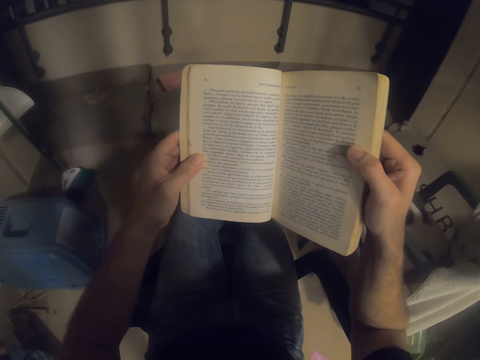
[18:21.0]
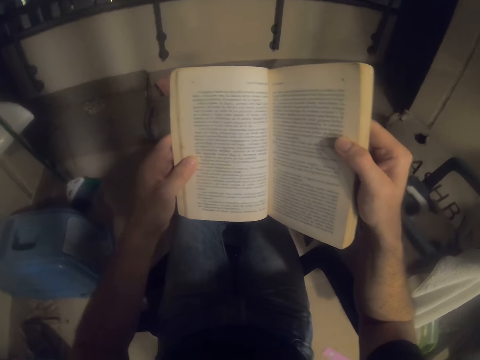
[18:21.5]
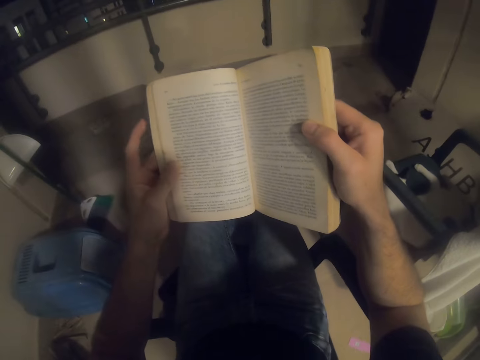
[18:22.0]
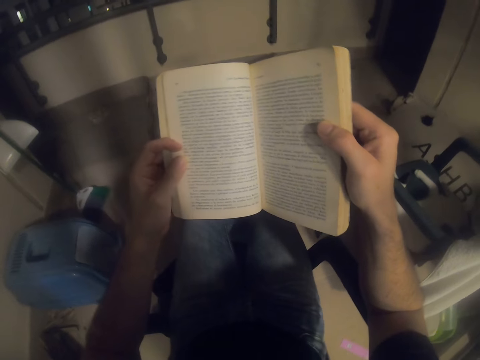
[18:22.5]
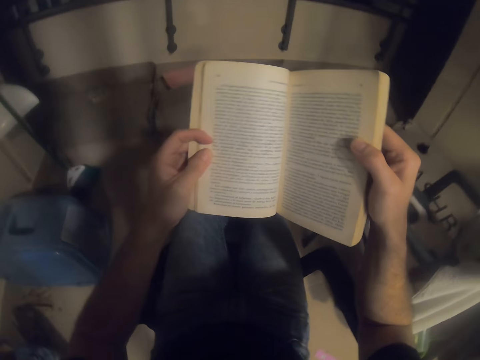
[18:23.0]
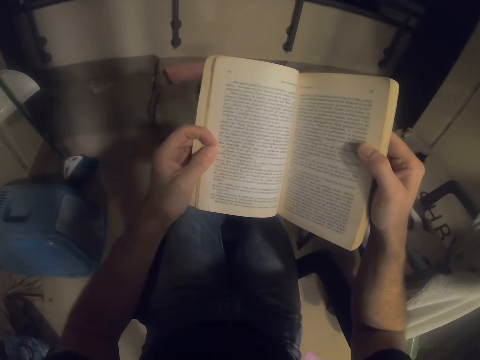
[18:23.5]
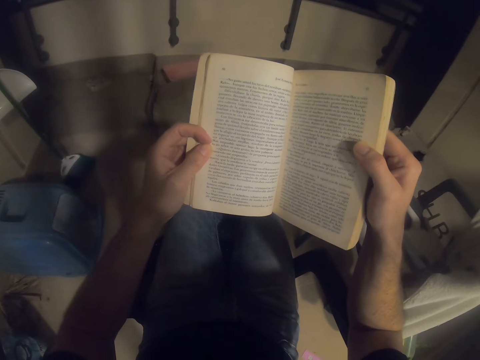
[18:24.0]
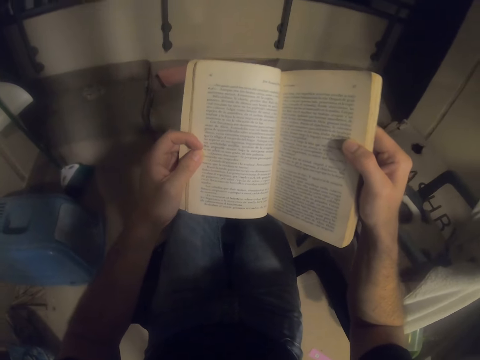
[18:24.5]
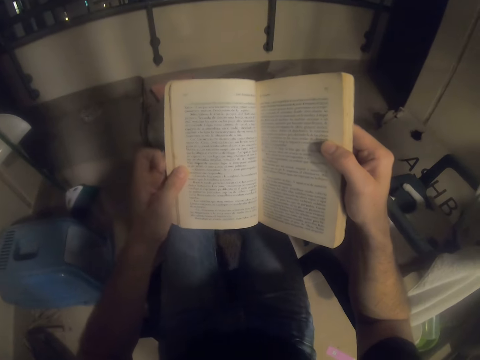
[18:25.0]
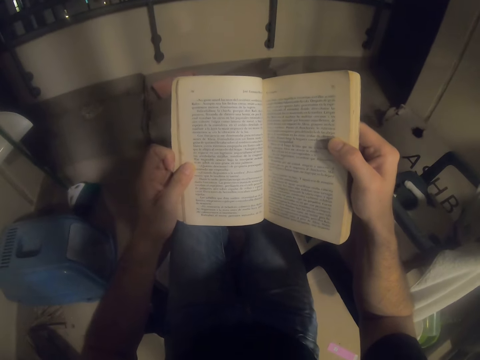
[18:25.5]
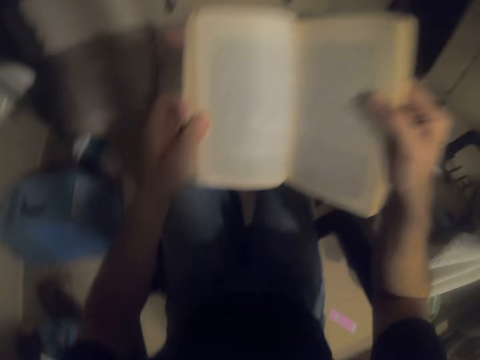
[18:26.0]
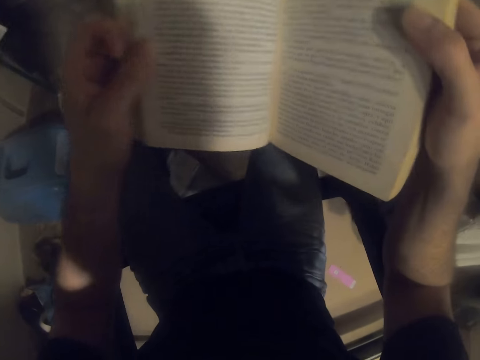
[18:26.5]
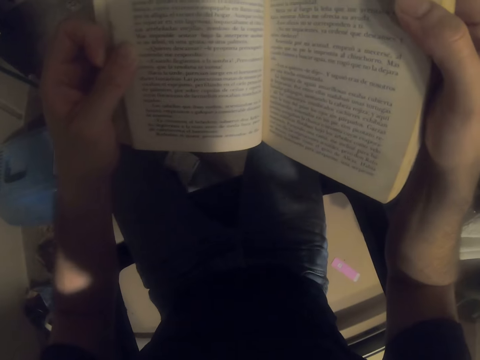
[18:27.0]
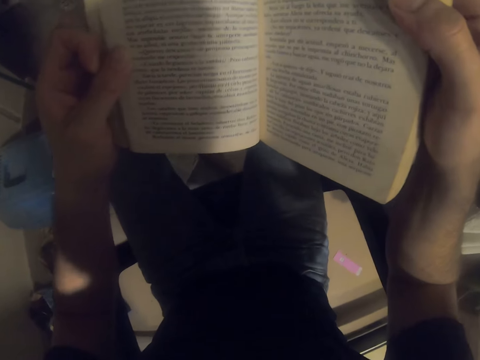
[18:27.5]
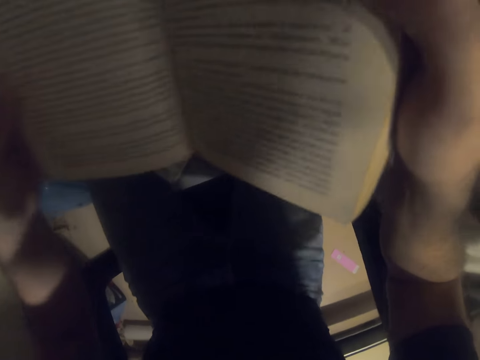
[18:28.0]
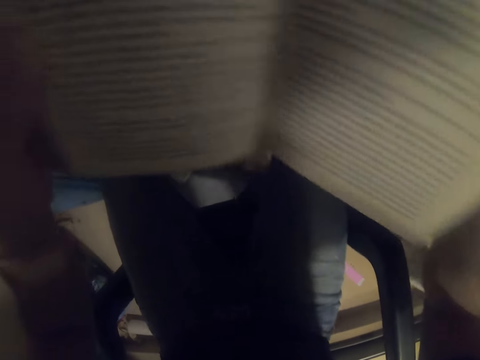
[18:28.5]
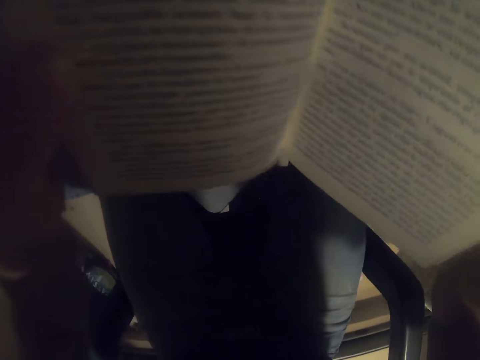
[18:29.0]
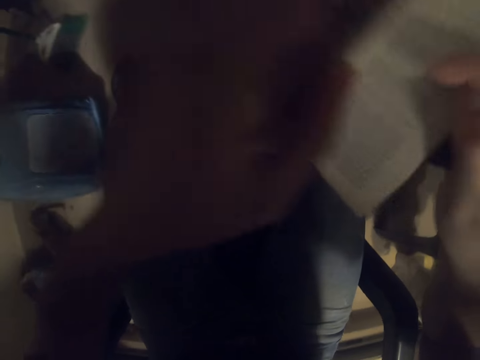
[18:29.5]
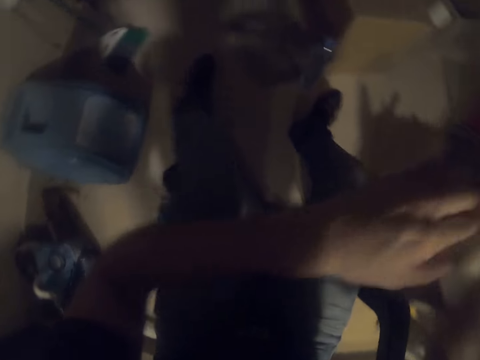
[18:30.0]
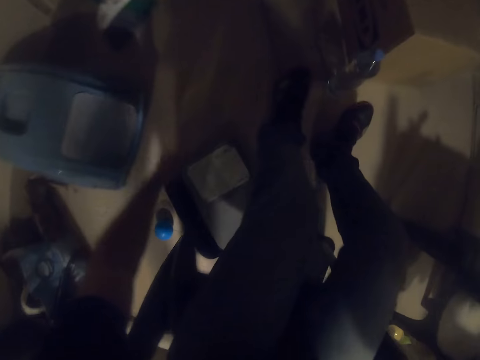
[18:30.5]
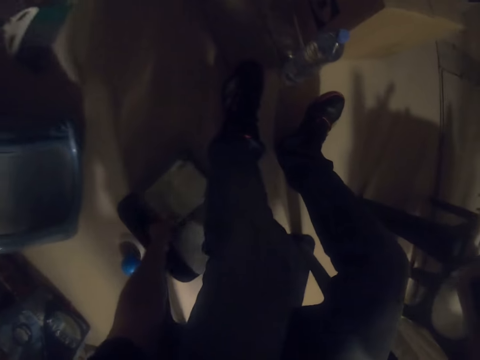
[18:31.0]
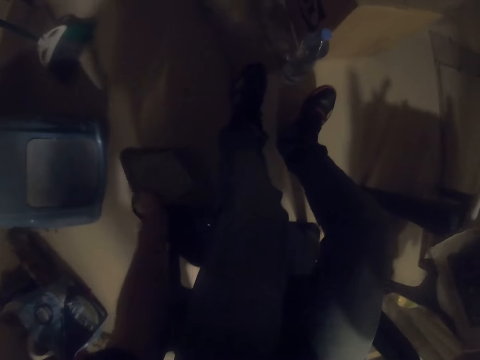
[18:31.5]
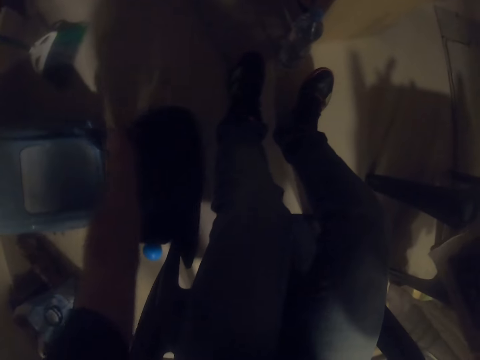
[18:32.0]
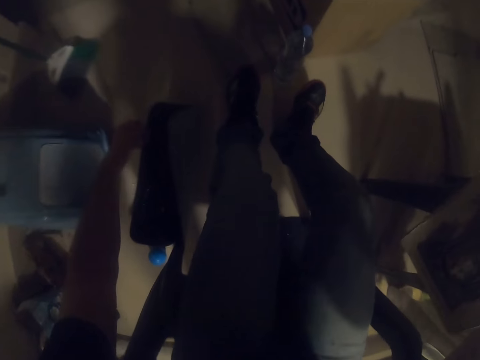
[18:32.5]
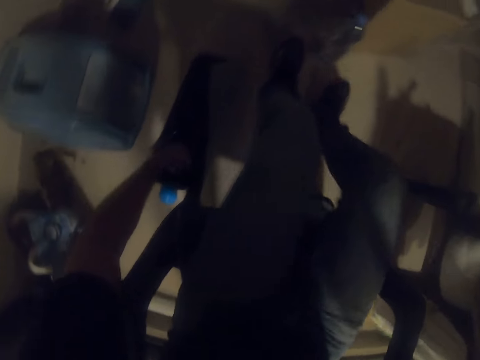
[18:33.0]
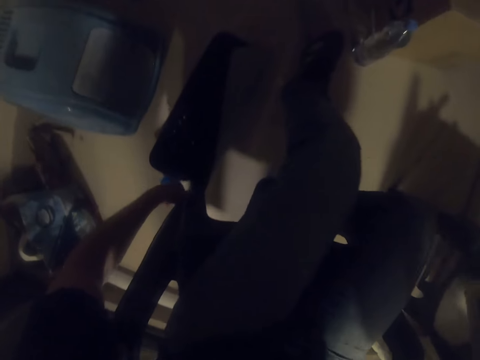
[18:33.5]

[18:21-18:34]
The camera wearer puts a finger on the book. They bring the book closer. They close the book.

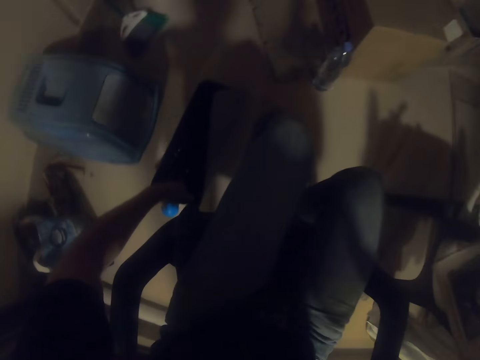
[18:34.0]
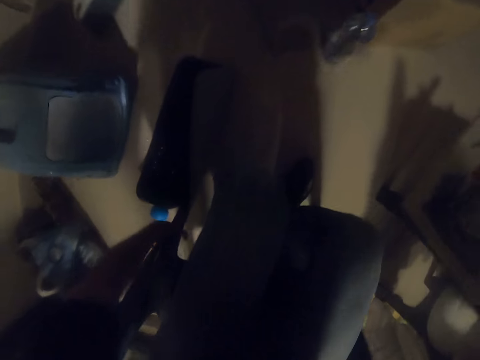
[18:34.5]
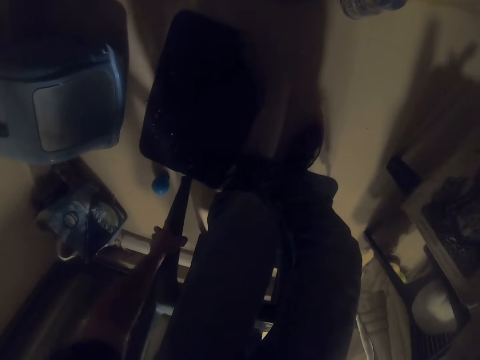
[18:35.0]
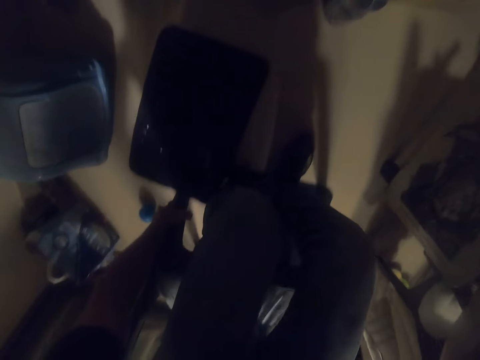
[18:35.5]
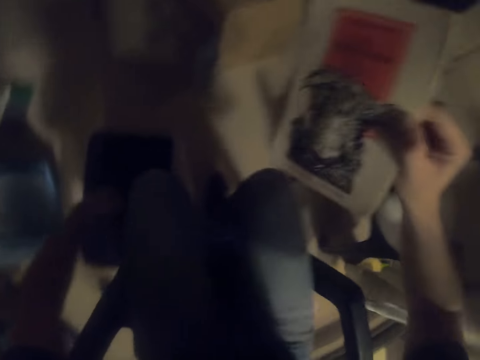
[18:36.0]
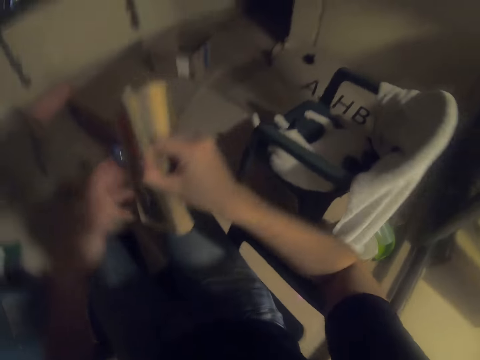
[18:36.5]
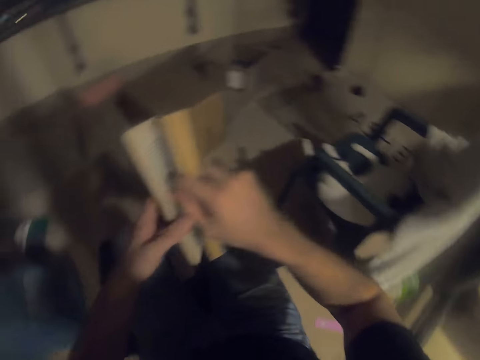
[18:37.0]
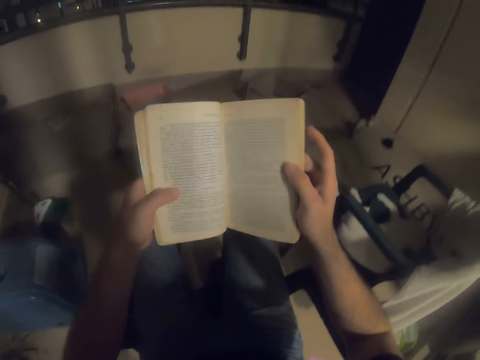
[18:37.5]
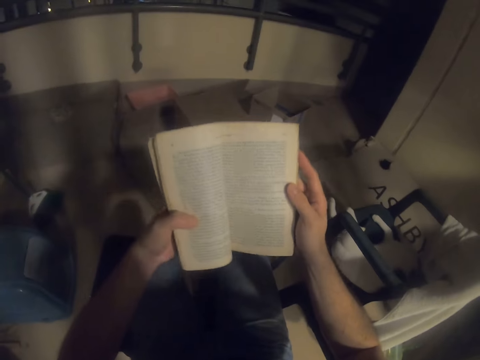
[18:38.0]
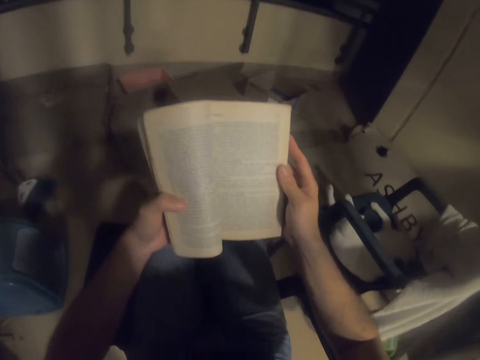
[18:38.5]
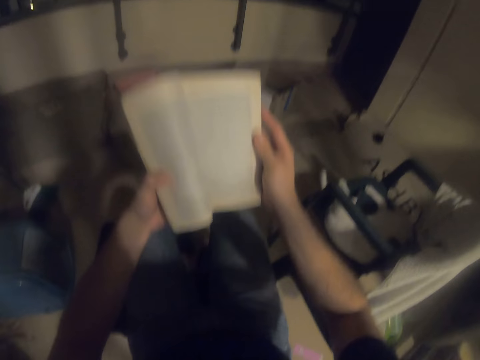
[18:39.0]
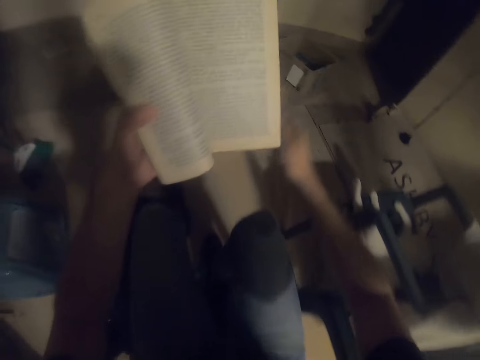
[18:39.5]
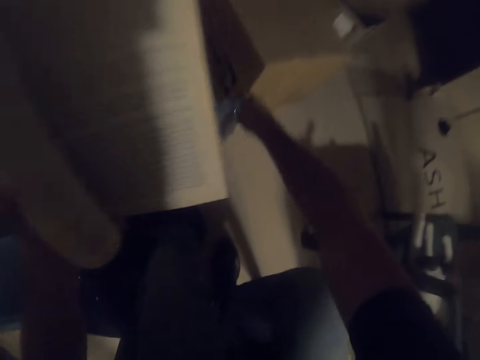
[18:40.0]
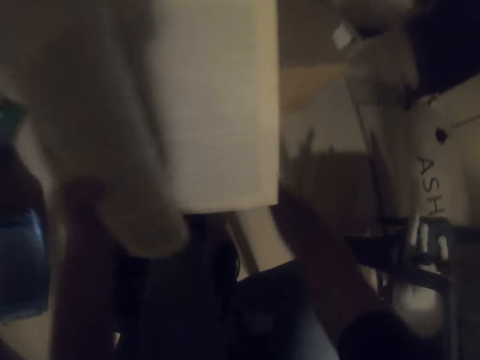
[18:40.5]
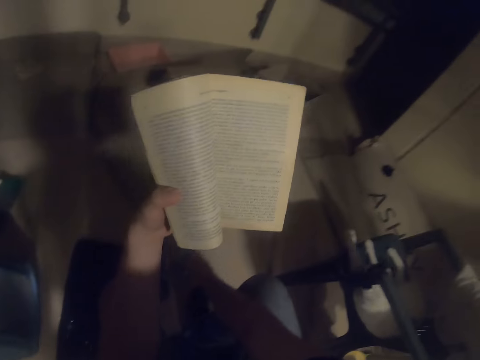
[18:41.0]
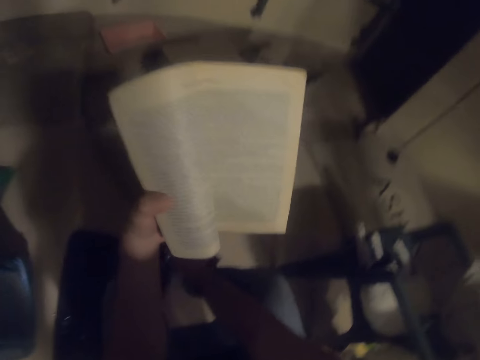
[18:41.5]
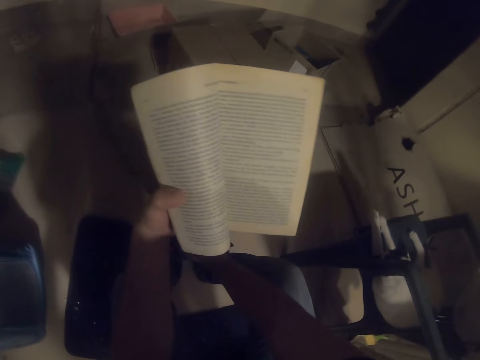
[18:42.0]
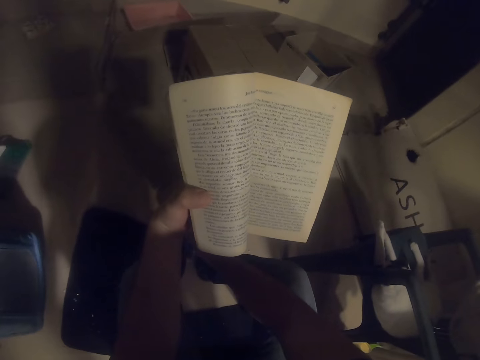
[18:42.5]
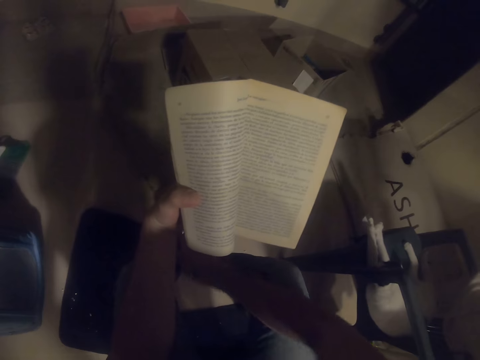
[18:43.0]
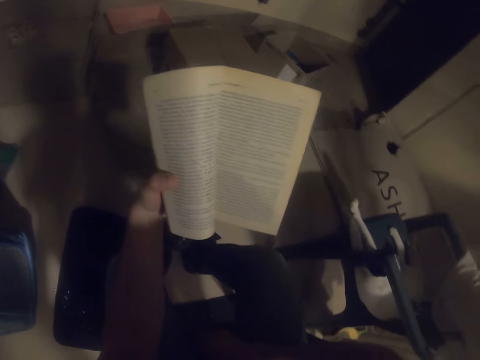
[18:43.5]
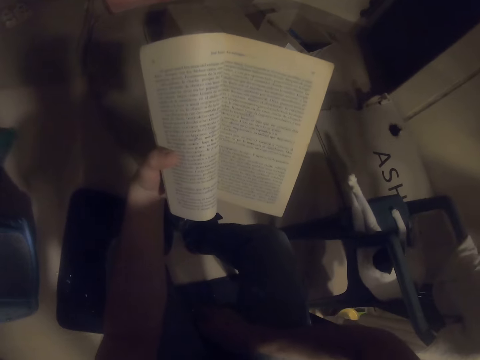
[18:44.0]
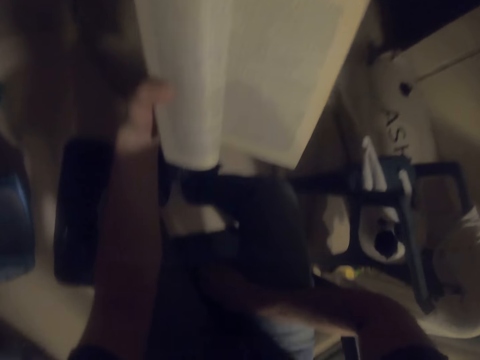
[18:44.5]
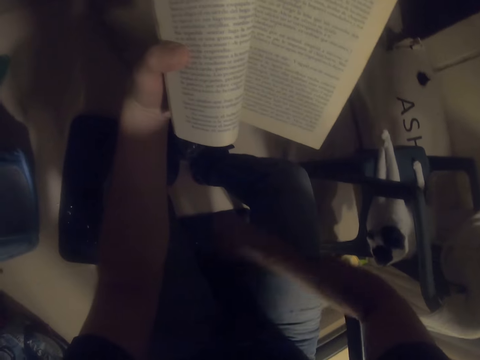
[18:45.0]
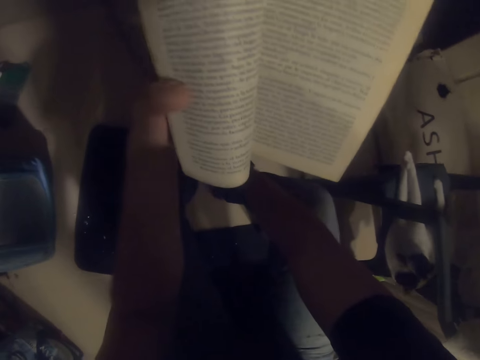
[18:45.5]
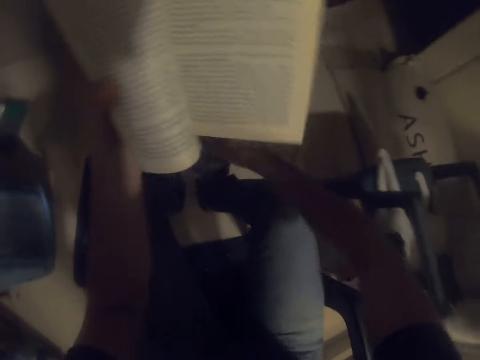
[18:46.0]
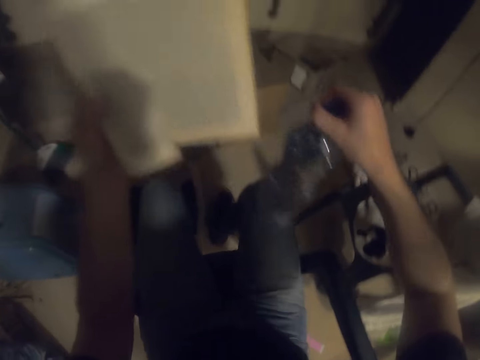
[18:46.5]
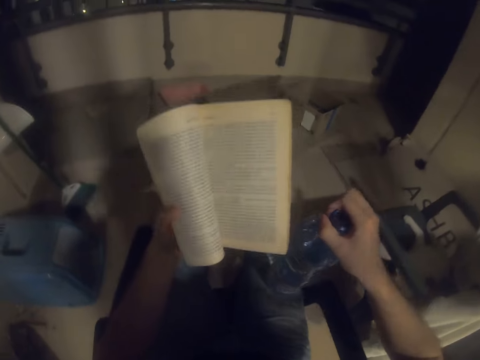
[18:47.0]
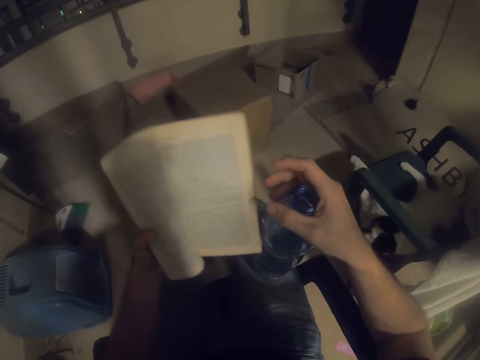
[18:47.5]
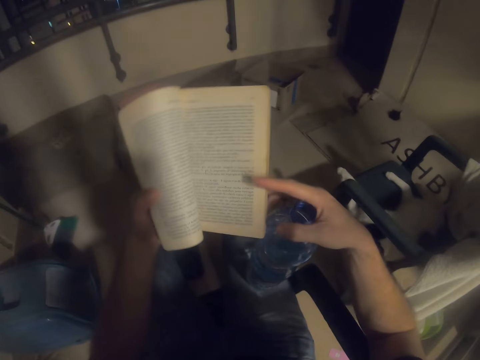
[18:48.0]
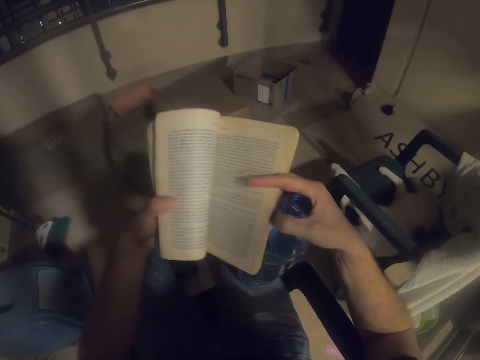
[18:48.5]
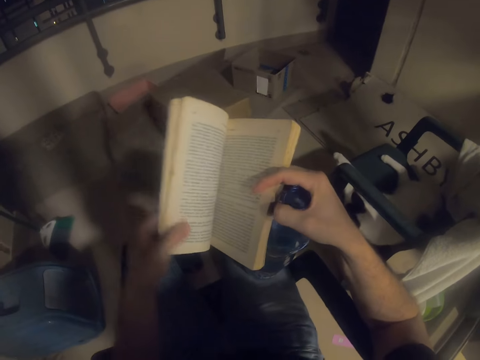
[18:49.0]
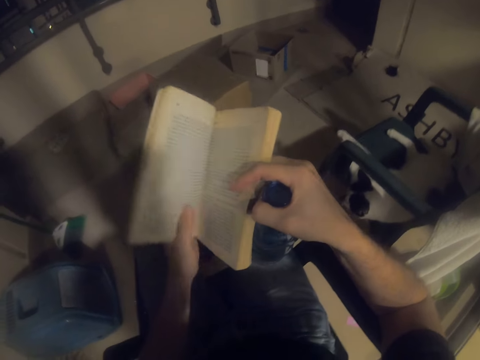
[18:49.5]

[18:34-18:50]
The camera wearer adjusts the seat. They read the book. They open the book. They bend down. They read the book. They grab a bottle of water. They hold the water bottle.
